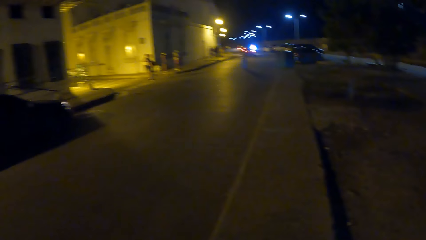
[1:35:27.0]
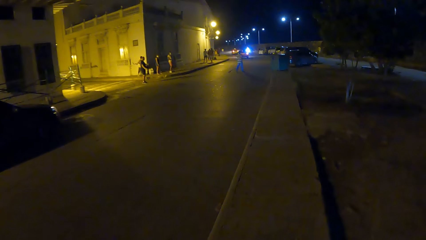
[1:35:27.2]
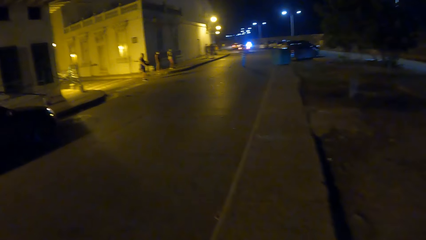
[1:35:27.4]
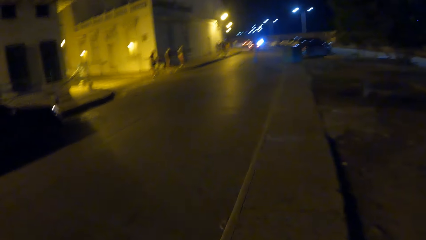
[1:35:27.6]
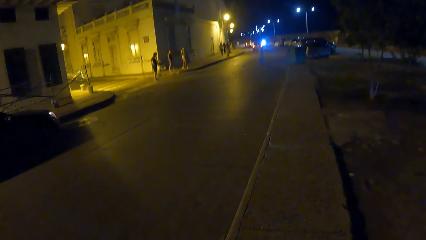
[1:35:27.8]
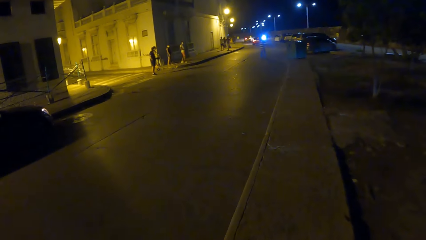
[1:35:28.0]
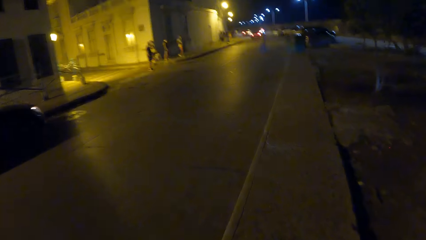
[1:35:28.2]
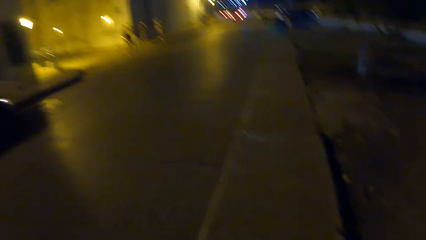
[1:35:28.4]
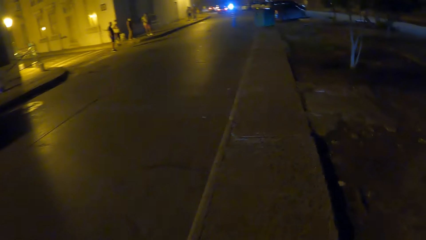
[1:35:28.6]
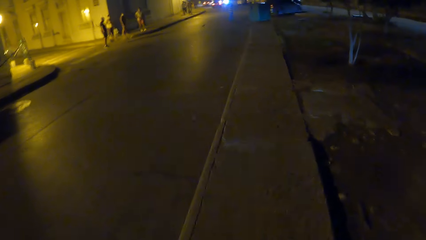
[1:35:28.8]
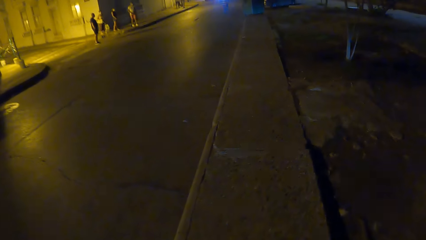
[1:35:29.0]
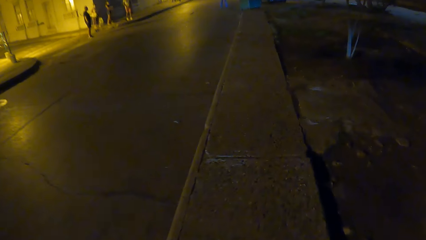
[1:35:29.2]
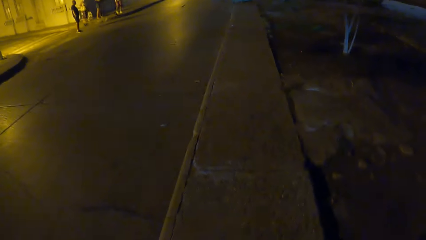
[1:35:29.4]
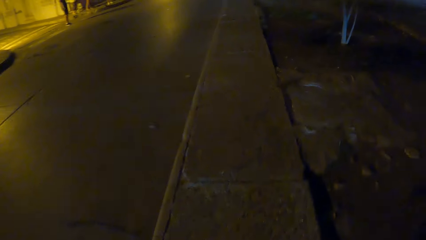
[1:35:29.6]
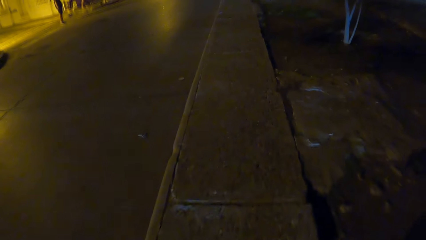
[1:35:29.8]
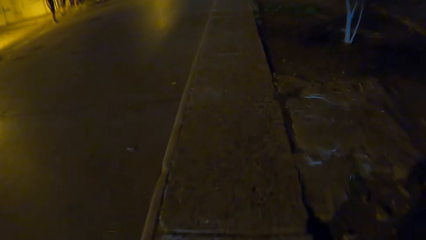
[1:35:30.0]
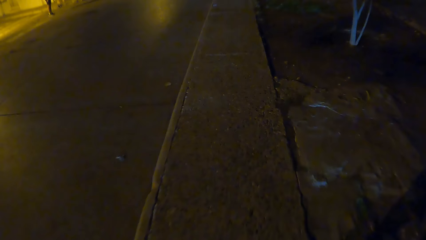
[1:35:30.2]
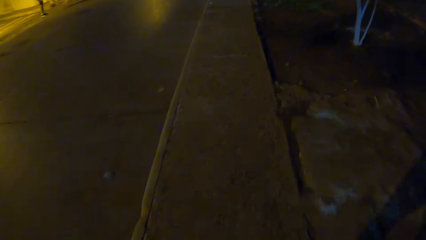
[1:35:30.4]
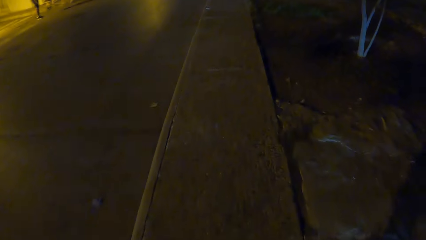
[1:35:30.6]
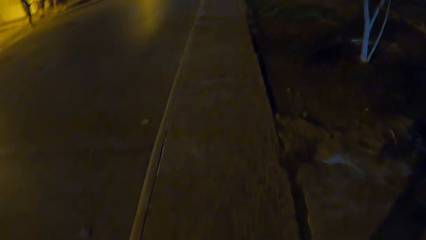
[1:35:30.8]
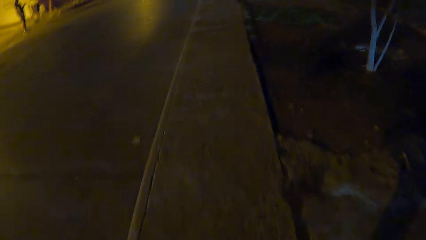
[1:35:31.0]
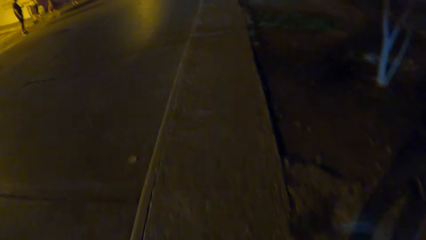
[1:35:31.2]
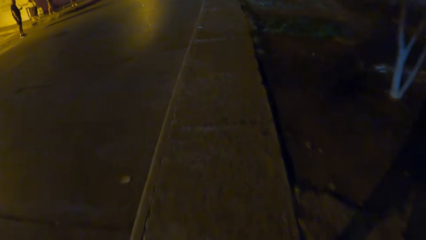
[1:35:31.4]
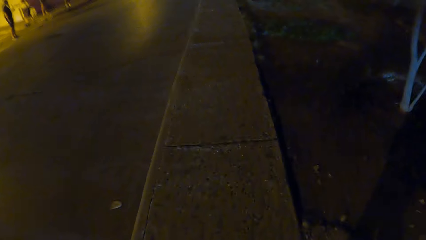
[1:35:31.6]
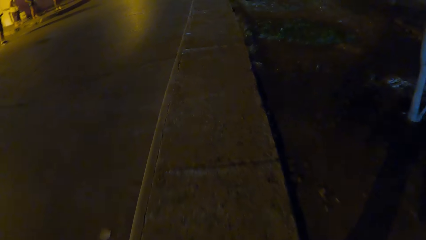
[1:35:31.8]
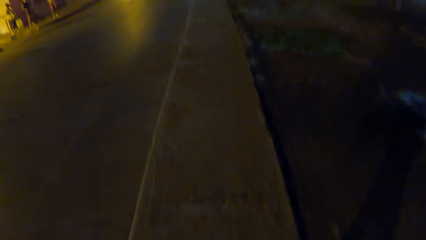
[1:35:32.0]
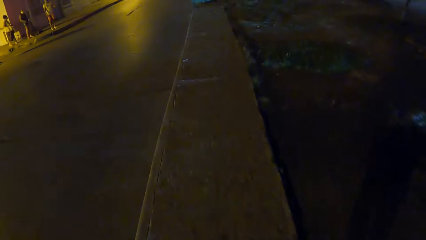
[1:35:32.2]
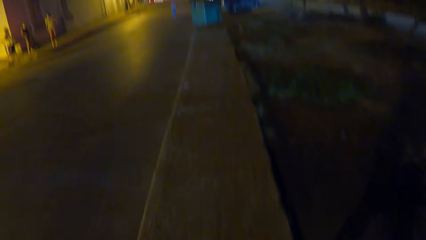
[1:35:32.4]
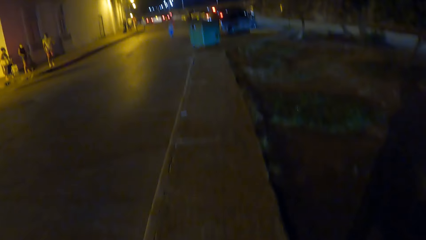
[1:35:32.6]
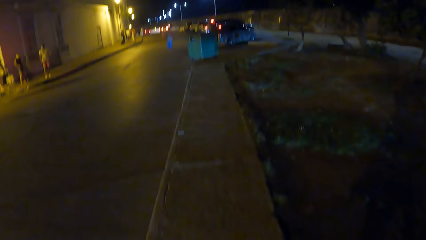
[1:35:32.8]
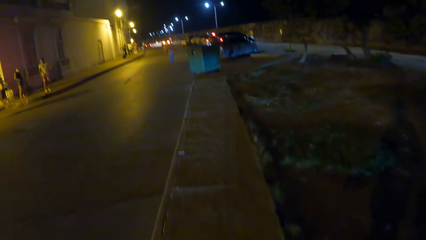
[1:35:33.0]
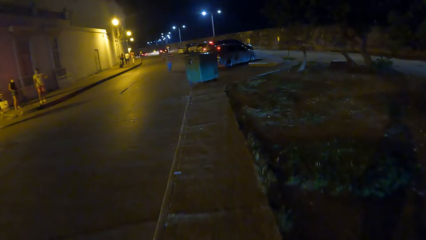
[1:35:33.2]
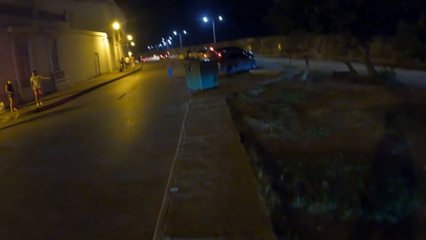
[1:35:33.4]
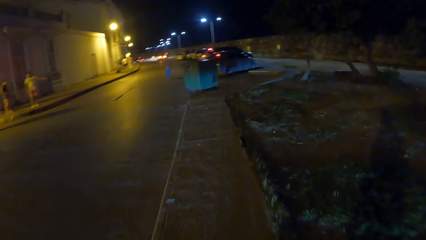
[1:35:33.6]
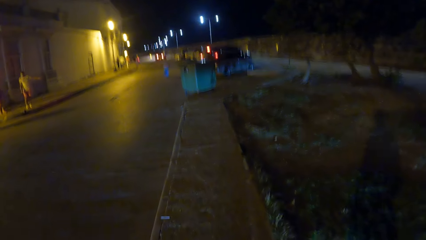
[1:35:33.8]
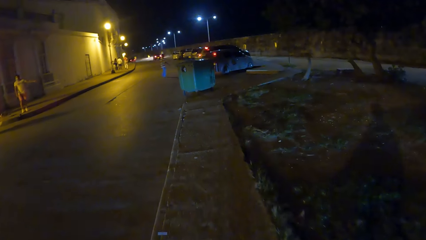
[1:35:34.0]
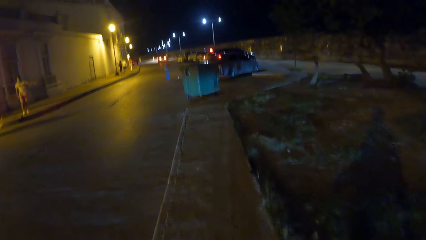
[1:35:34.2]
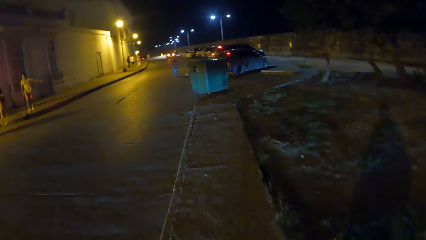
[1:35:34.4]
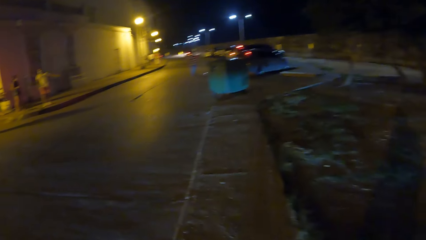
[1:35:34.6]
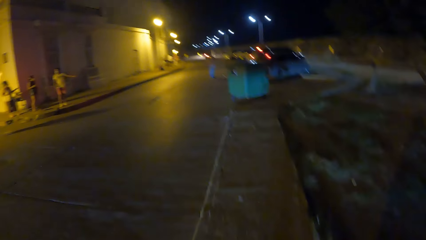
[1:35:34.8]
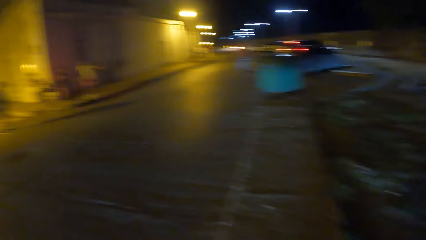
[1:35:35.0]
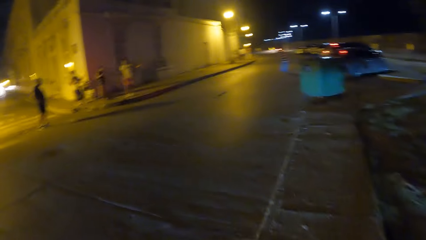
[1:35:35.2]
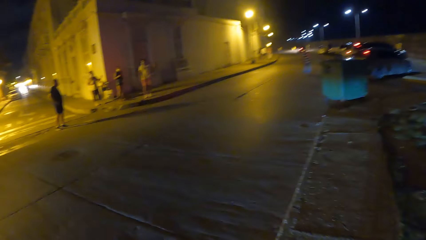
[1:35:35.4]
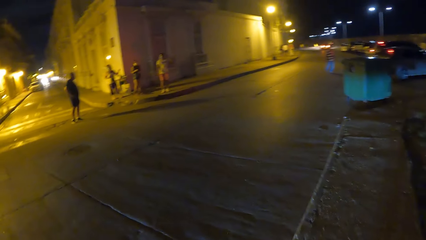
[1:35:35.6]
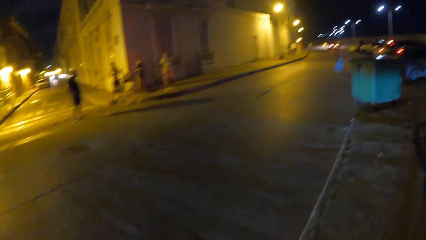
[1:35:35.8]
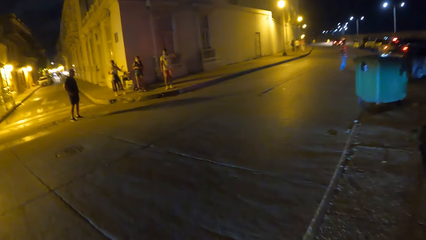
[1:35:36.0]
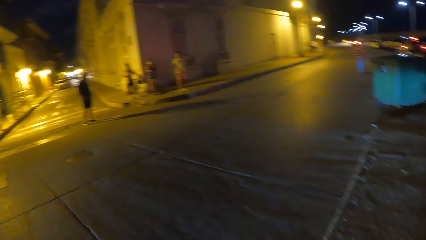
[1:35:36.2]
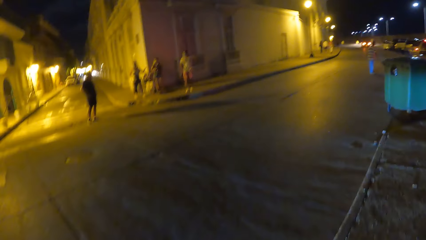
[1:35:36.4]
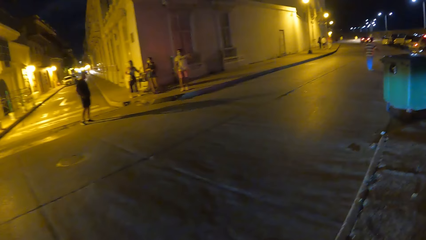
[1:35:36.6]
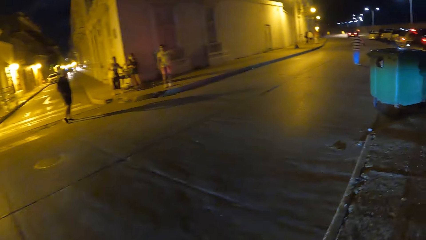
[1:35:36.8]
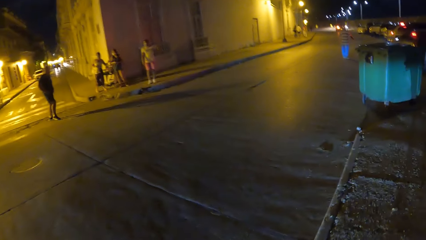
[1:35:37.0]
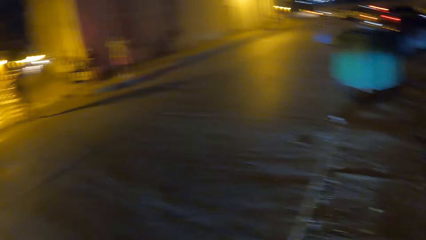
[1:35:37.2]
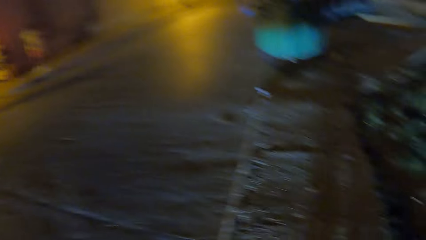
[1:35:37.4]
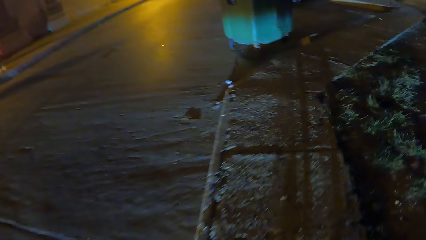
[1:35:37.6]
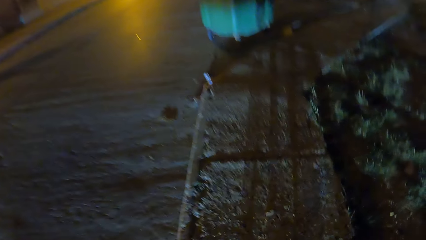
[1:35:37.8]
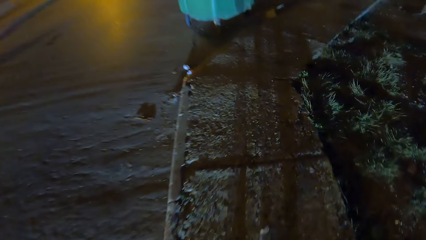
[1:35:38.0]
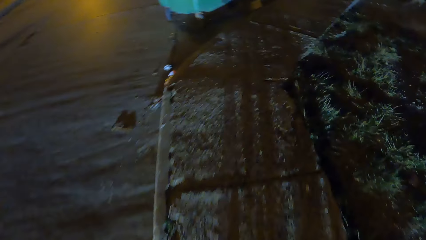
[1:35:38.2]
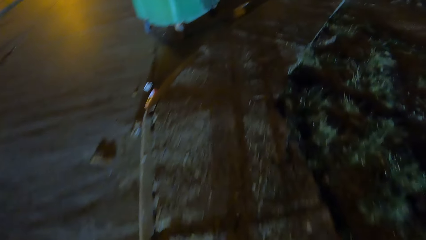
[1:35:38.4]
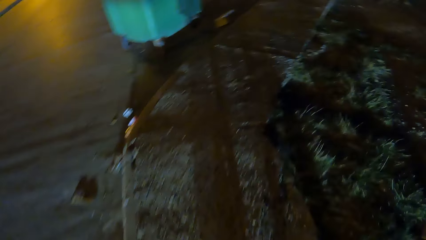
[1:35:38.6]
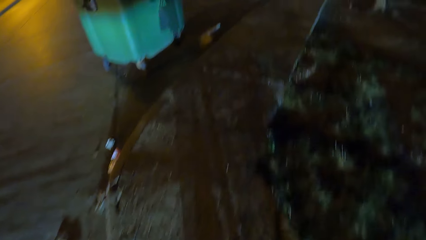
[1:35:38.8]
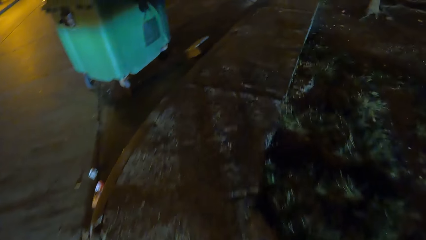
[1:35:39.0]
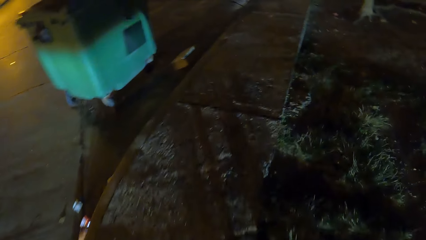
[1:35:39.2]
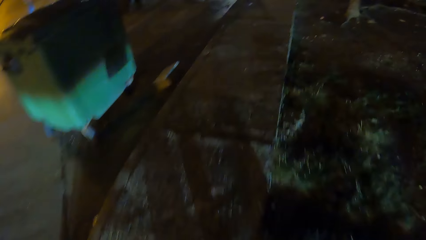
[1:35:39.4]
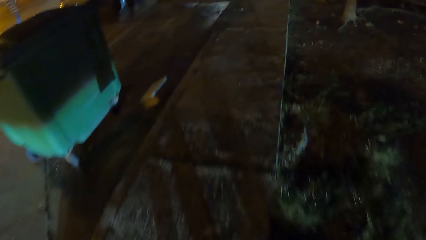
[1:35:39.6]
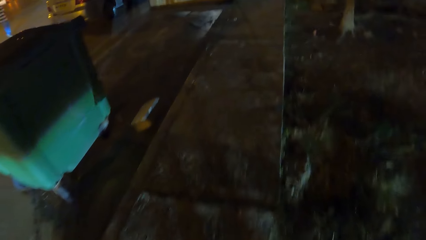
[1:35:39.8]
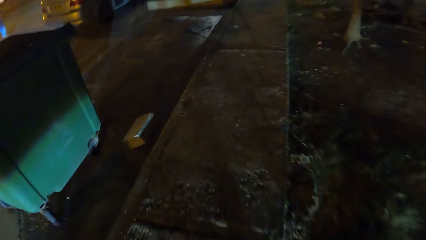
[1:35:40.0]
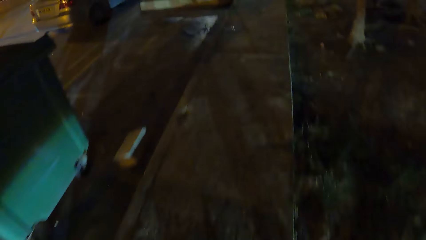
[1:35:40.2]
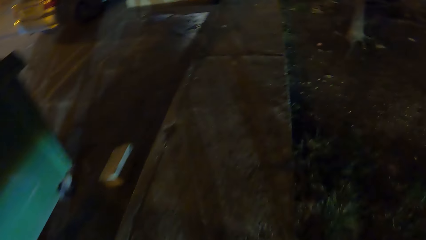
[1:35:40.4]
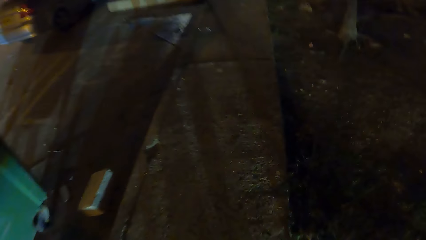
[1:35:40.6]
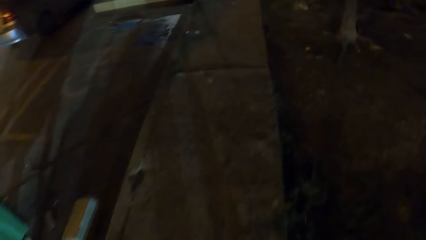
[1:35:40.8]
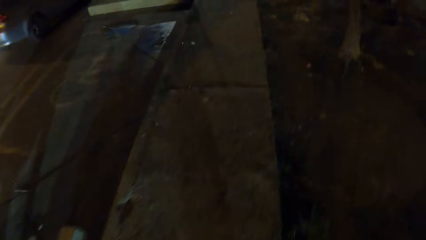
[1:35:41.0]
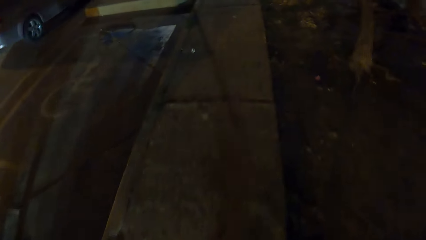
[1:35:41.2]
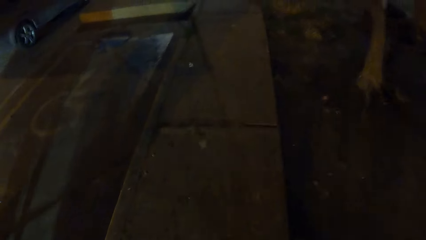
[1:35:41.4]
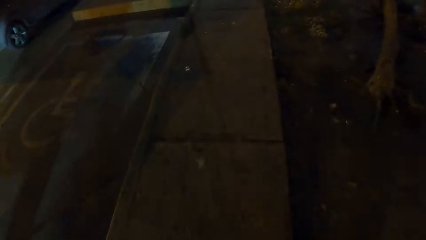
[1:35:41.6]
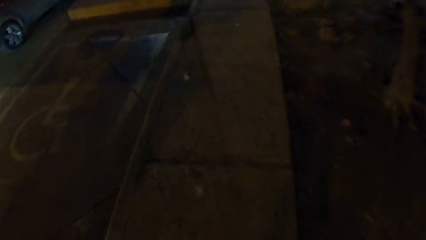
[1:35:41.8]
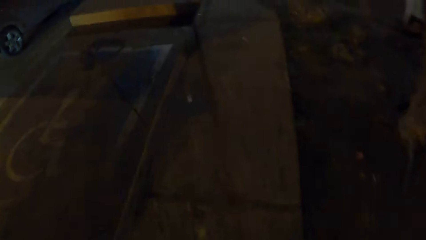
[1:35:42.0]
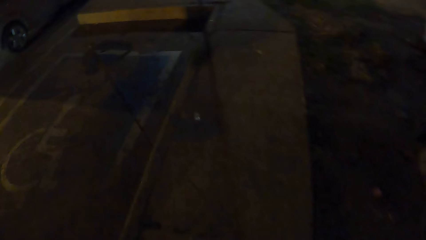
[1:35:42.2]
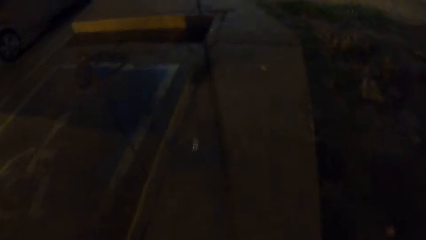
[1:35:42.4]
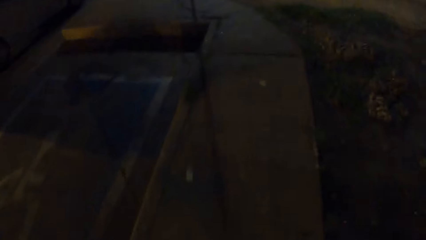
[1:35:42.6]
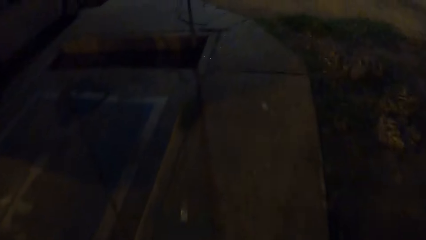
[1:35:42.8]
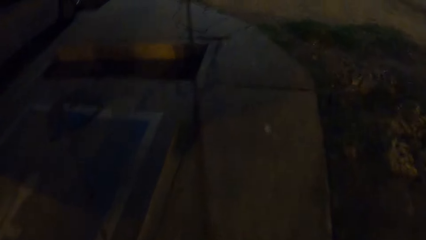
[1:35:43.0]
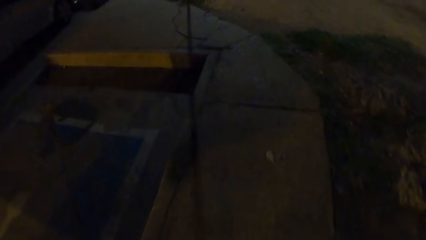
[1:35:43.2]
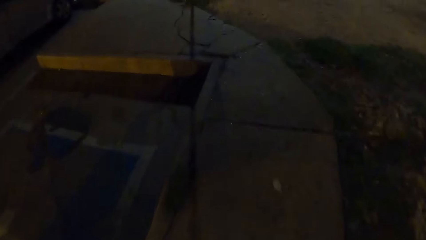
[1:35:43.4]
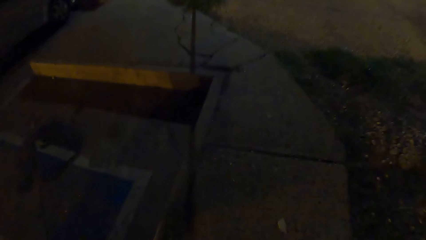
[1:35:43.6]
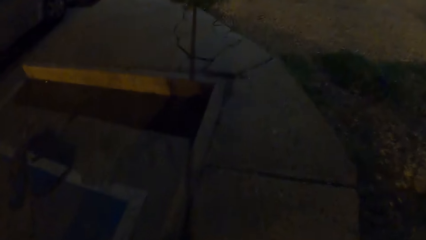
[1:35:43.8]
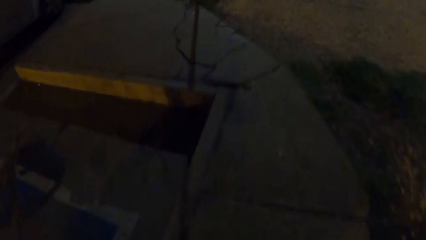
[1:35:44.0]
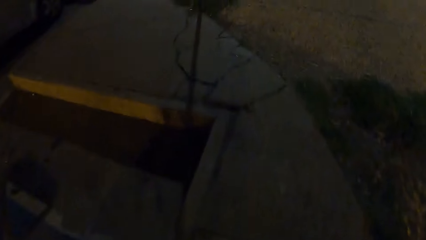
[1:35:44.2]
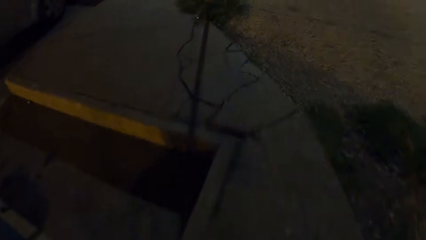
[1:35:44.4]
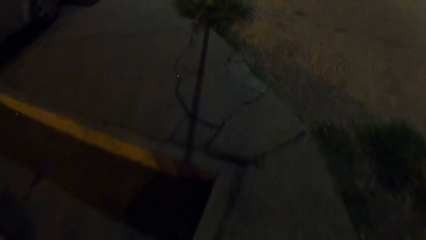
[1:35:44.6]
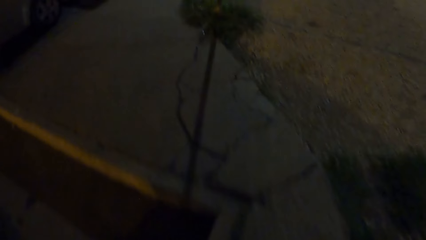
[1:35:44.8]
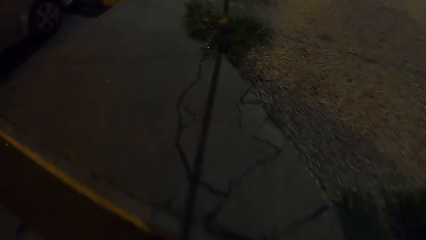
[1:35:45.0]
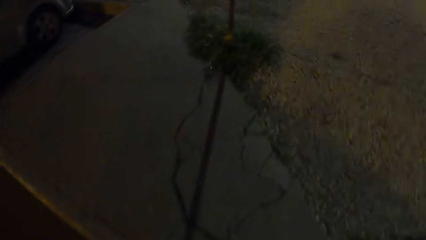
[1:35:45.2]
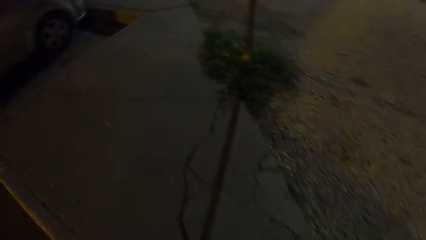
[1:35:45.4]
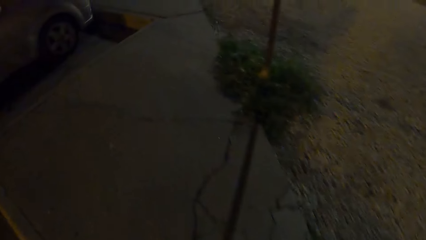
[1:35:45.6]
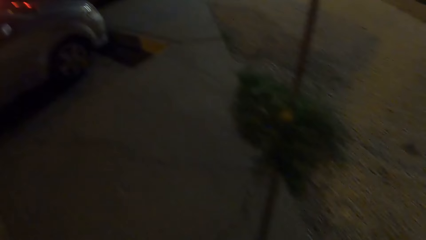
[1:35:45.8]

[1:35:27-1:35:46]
The camera wearer looks at a pavement. They look at people on the other side of a road. They look around the road. They focus on the pavement.
